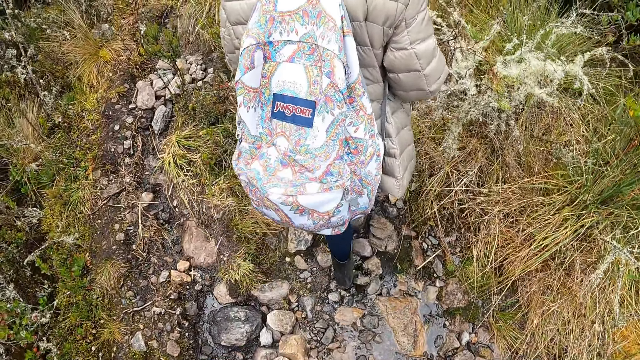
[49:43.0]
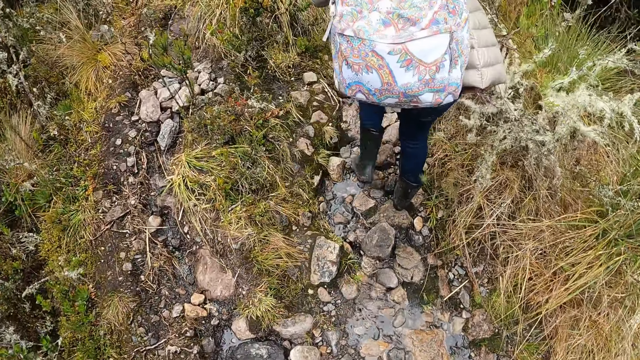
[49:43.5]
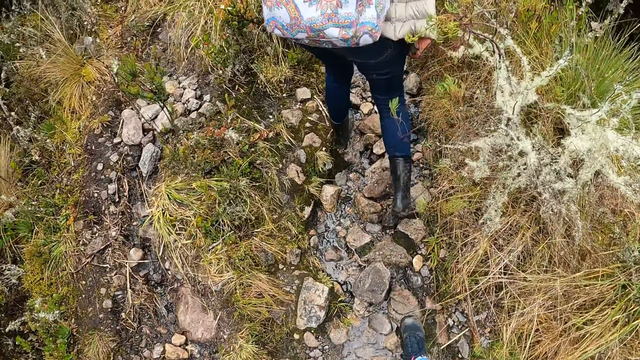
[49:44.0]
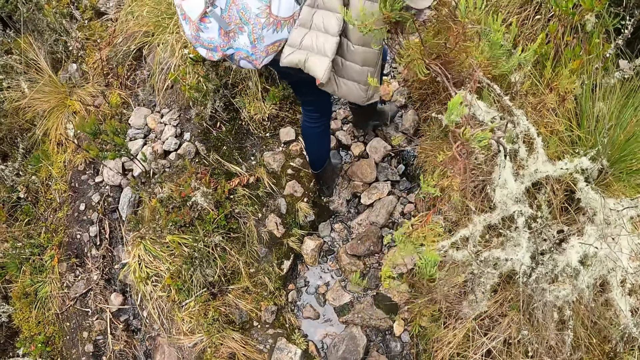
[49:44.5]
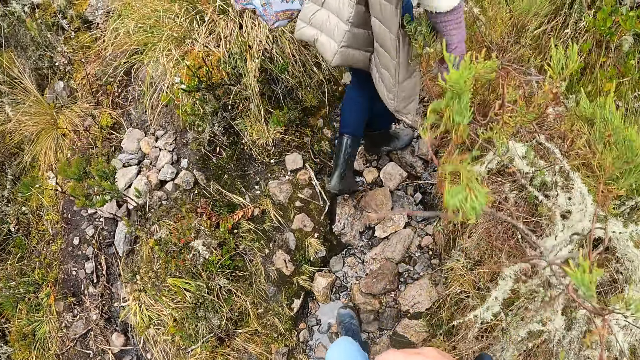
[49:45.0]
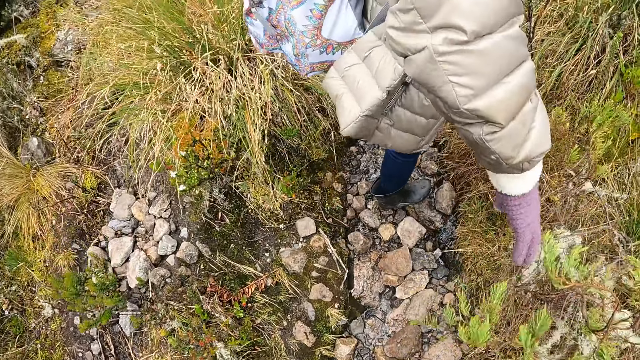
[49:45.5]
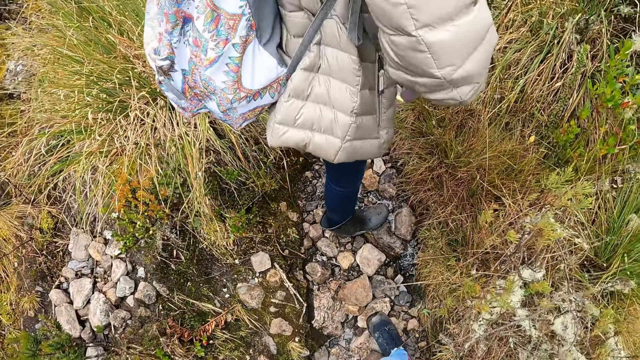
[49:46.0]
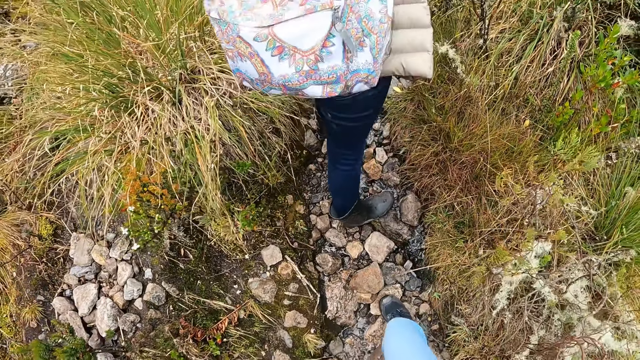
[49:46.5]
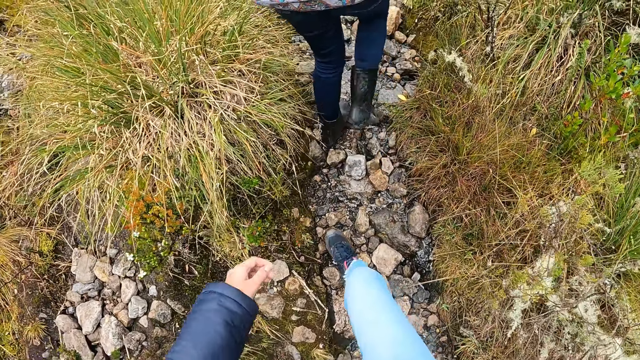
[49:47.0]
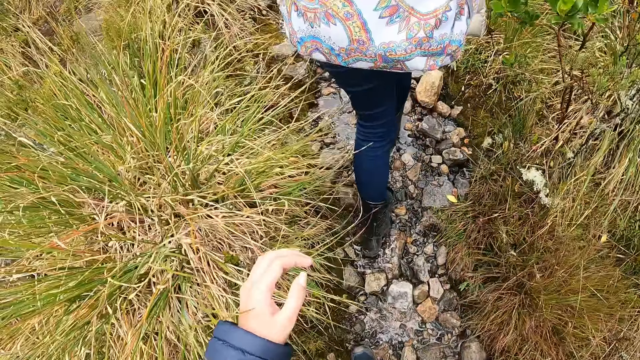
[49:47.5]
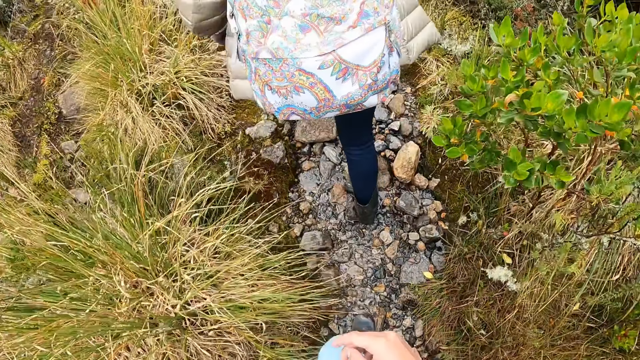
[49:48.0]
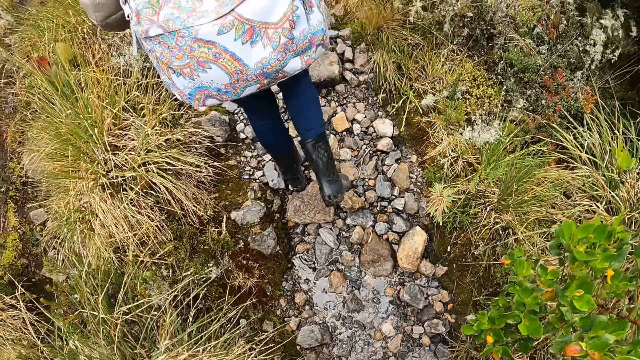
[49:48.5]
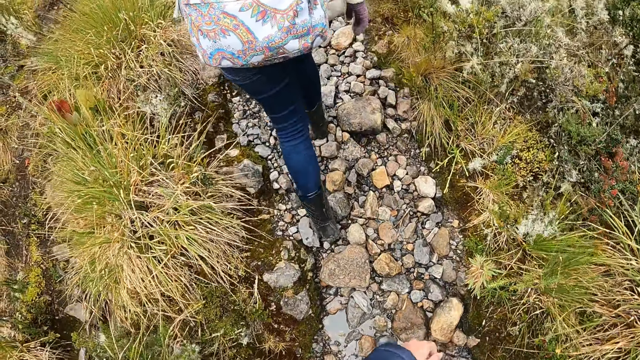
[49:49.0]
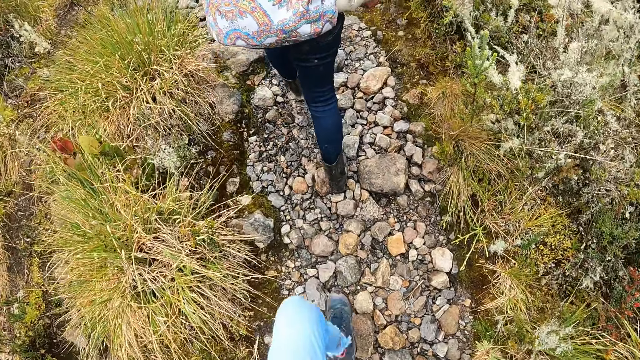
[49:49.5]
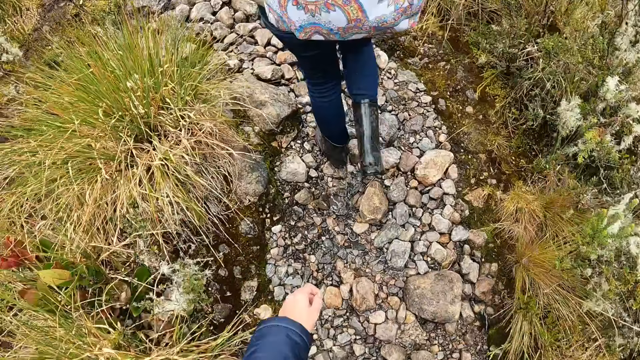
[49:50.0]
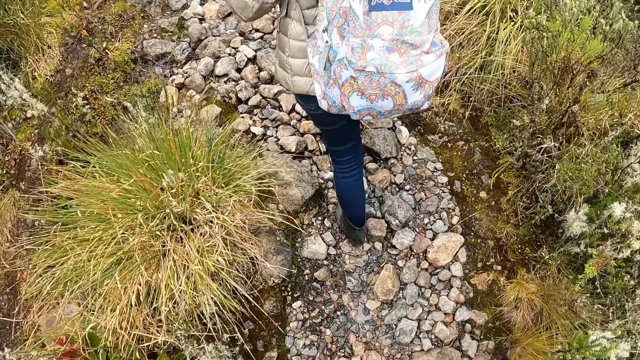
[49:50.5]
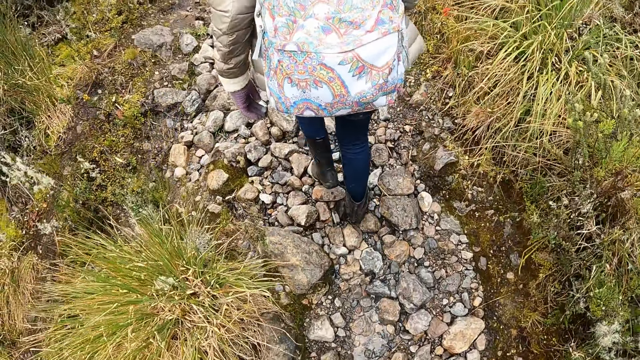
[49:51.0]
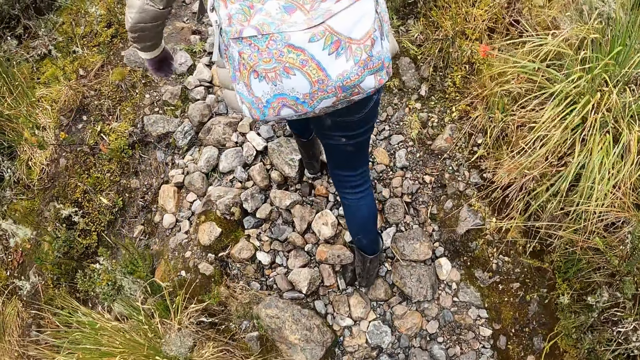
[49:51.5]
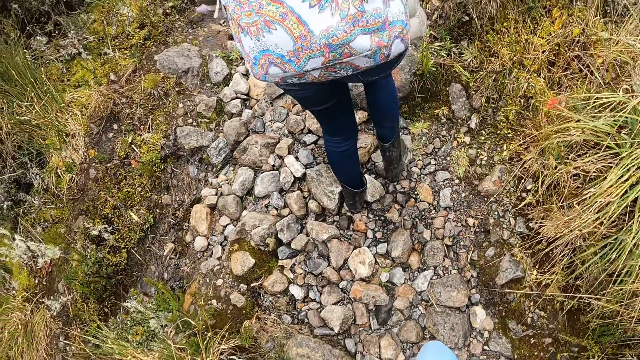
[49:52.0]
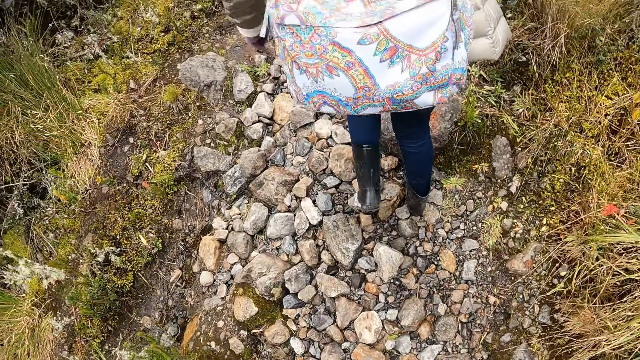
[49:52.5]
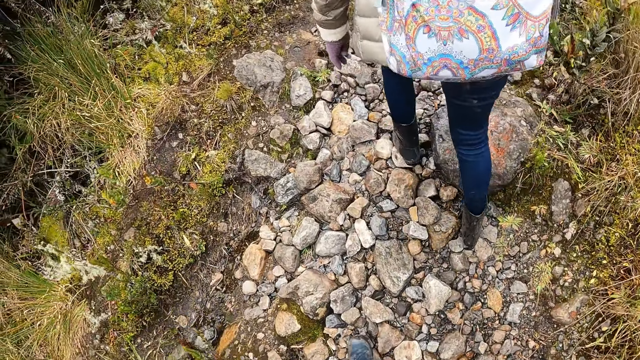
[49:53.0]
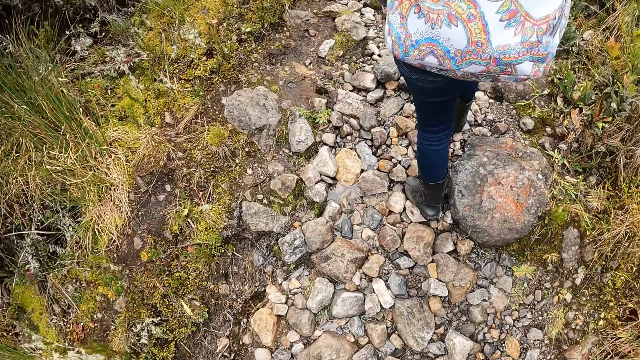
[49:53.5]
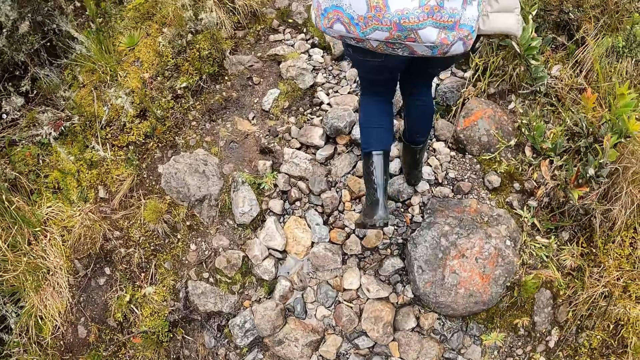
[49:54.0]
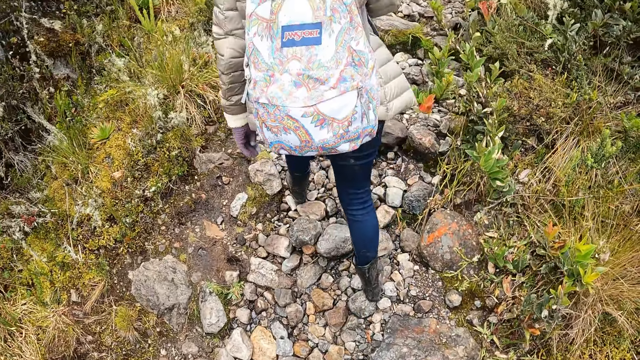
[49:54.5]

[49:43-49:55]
The woman touches a plant nearby with her right hand.

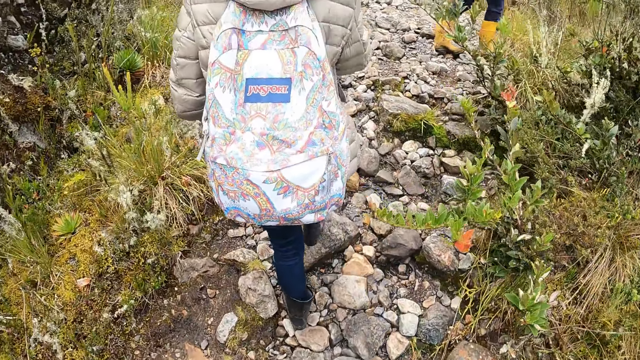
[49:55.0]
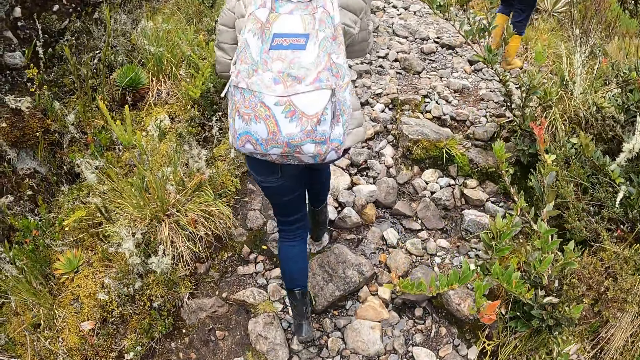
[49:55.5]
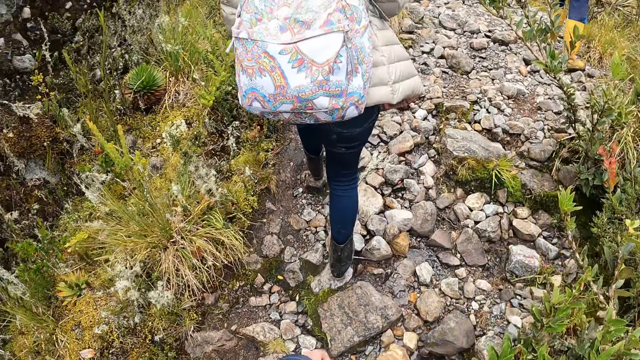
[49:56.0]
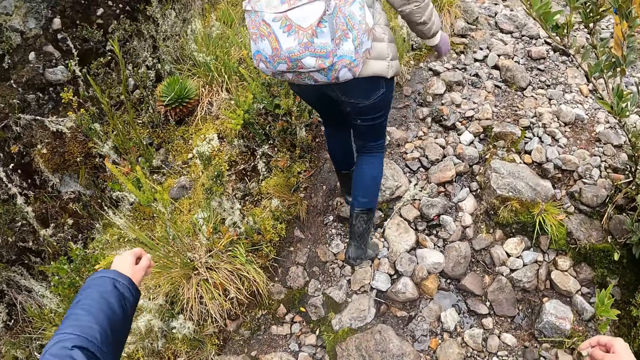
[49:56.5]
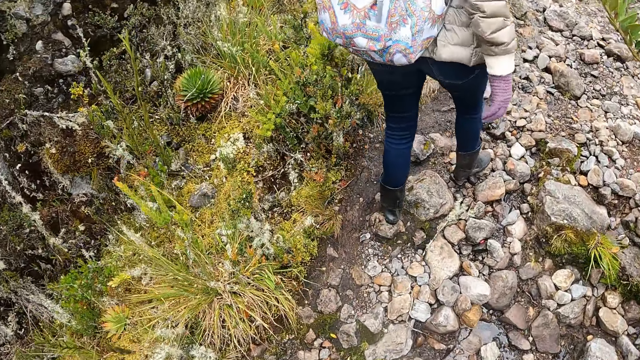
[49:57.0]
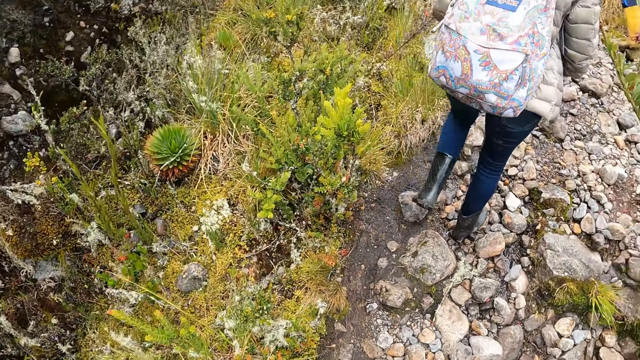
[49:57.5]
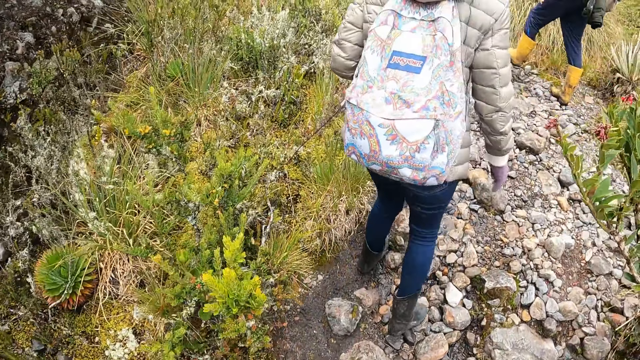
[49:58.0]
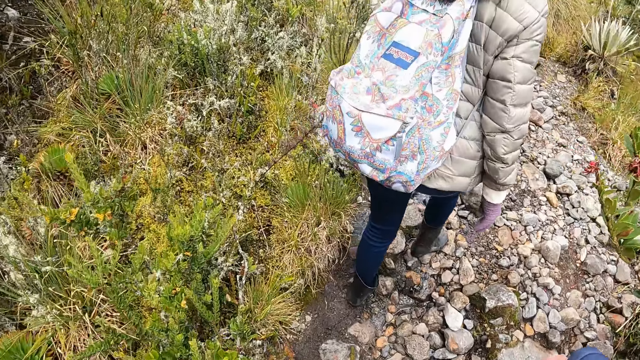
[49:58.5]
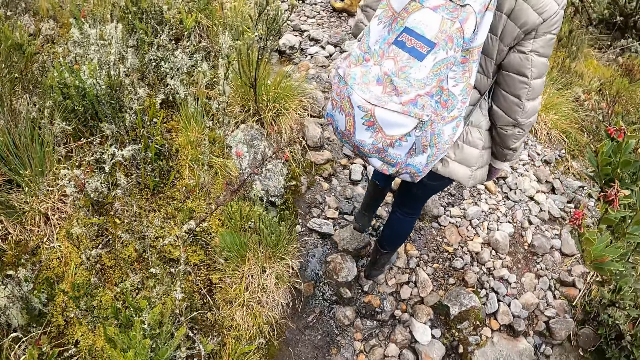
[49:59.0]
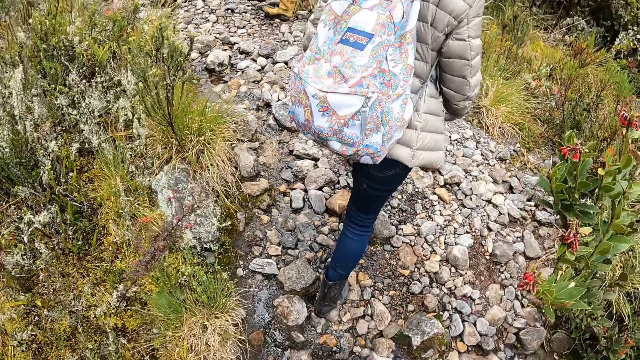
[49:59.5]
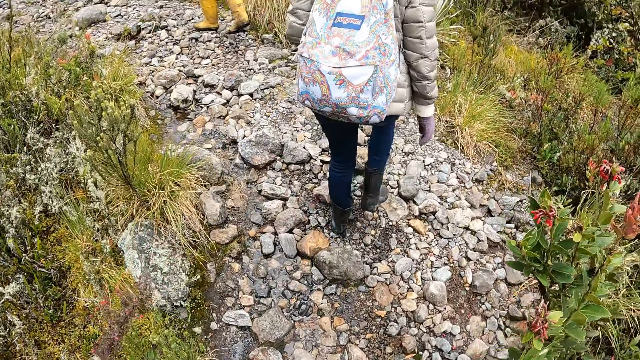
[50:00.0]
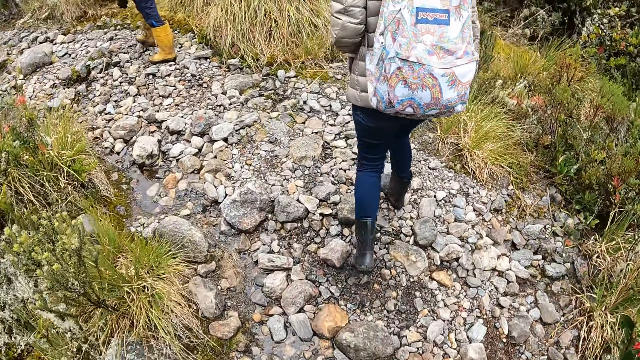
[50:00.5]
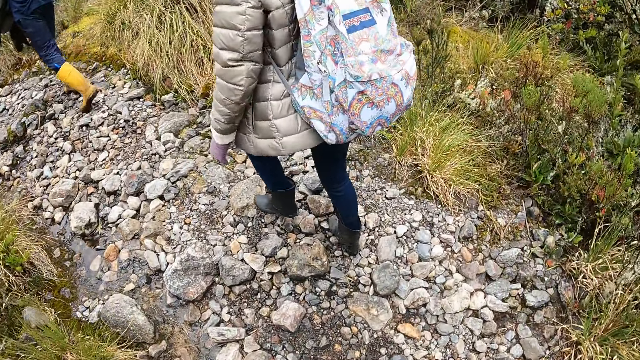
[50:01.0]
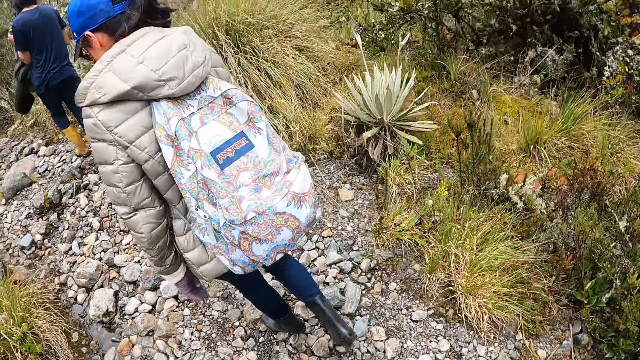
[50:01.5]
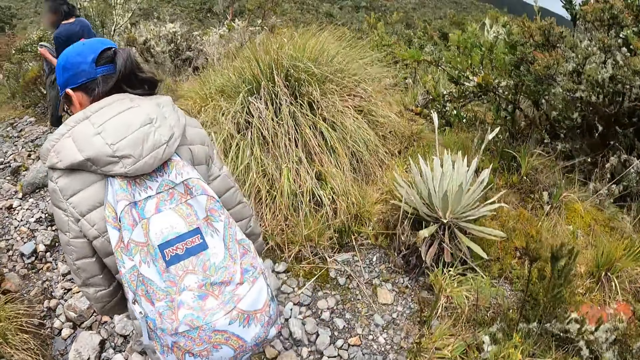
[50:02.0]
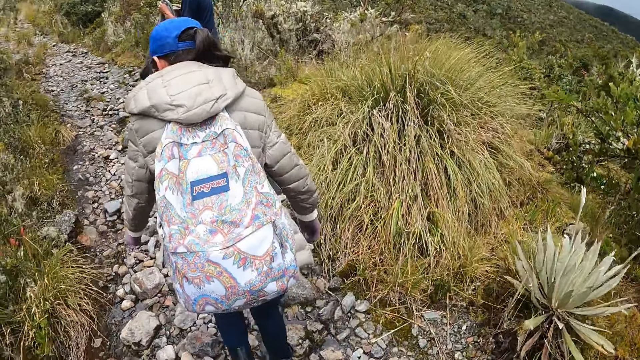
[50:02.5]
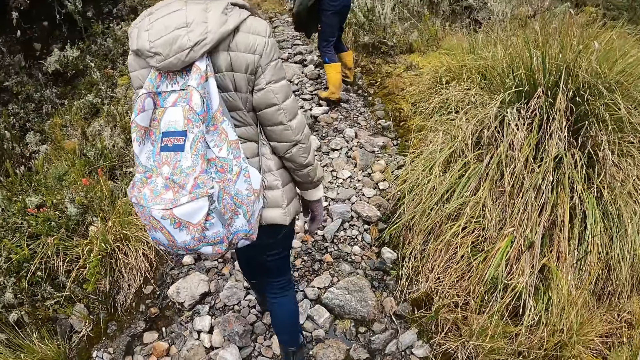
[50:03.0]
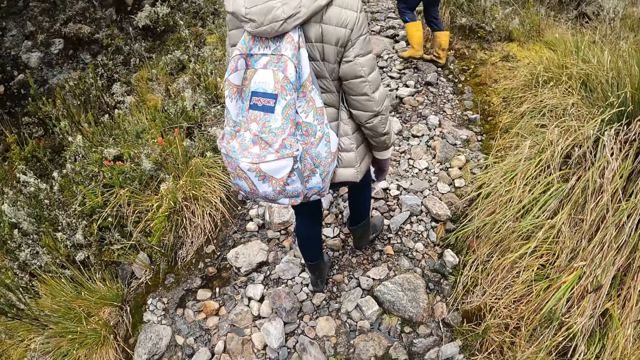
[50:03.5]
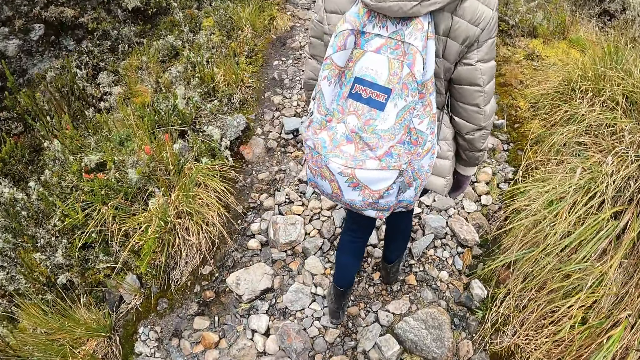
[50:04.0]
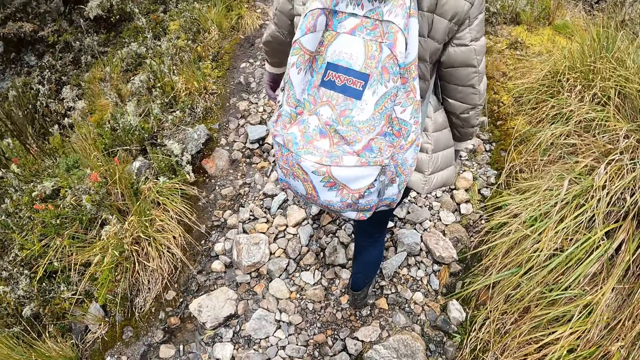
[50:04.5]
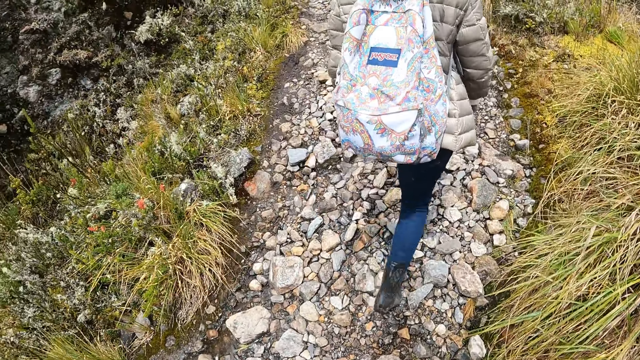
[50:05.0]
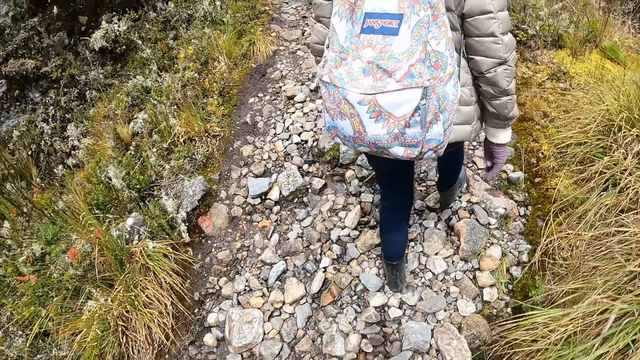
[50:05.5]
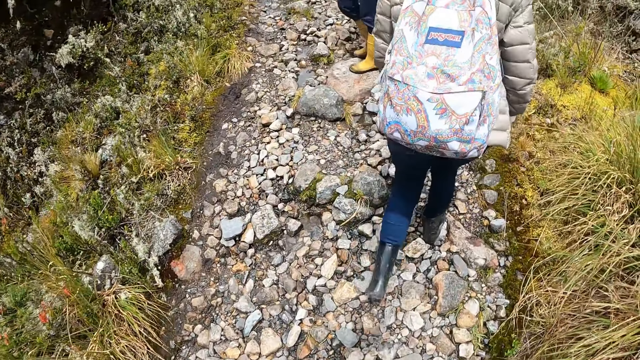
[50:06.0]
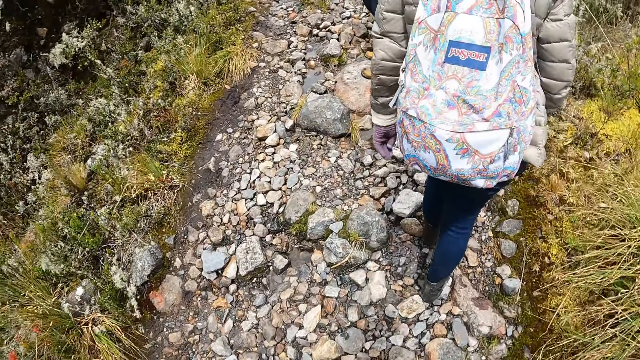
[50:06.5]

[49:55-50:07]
A man walks through the pathway. The man holds a cloth with his left hand.
